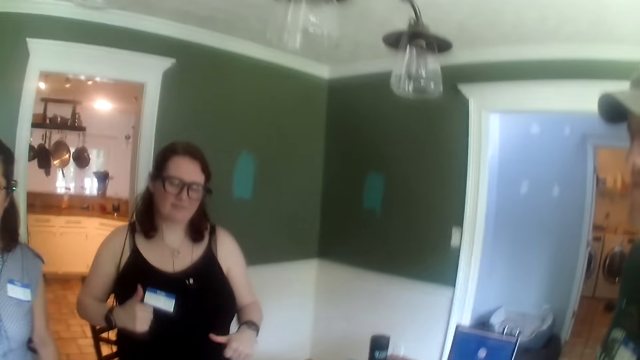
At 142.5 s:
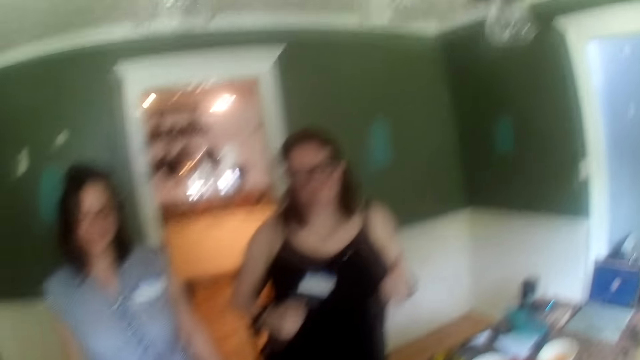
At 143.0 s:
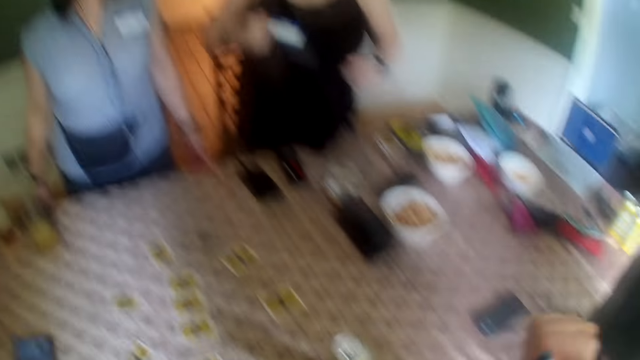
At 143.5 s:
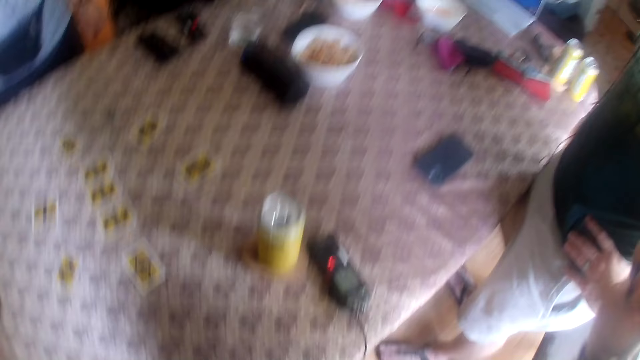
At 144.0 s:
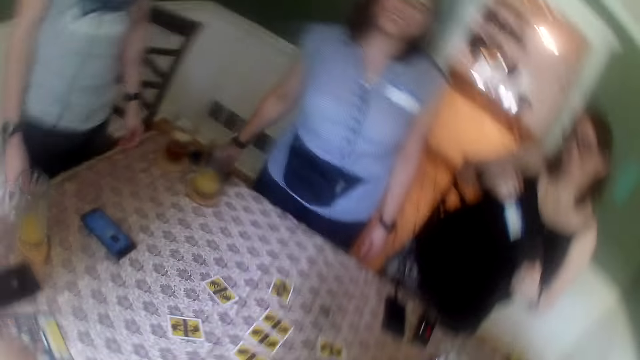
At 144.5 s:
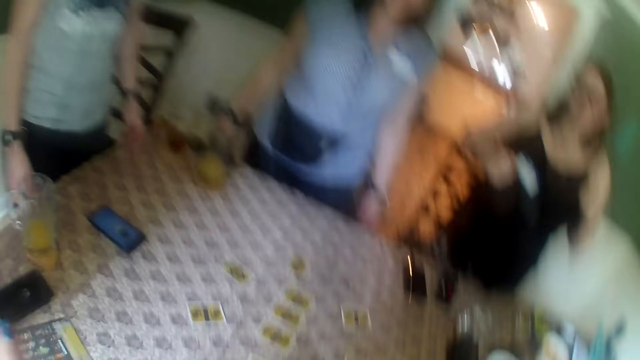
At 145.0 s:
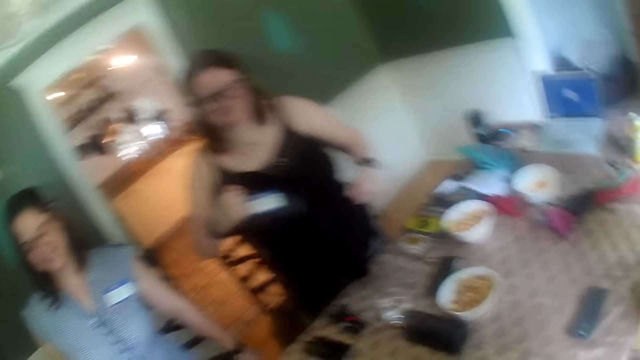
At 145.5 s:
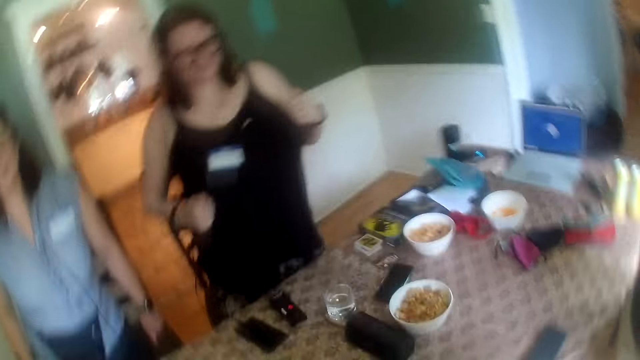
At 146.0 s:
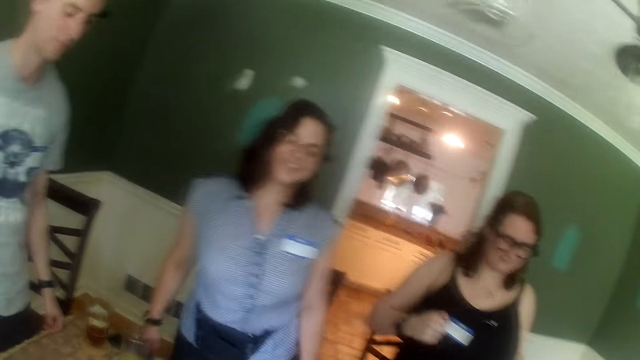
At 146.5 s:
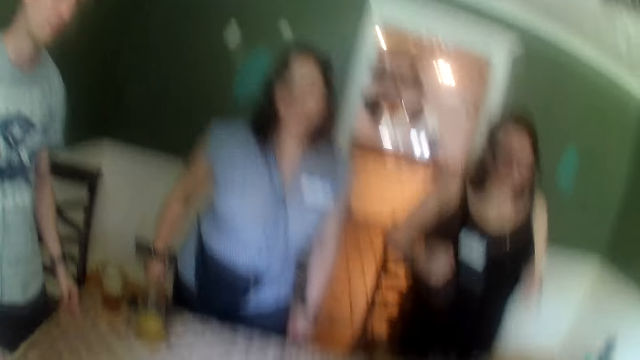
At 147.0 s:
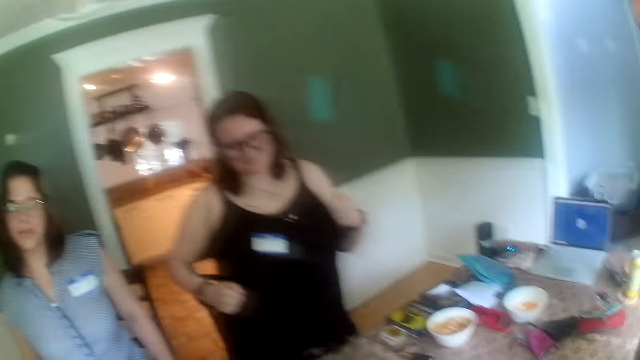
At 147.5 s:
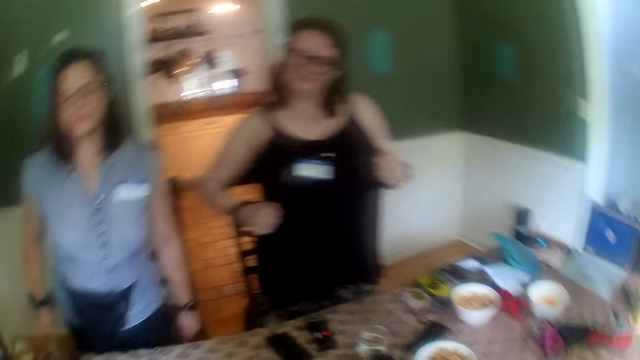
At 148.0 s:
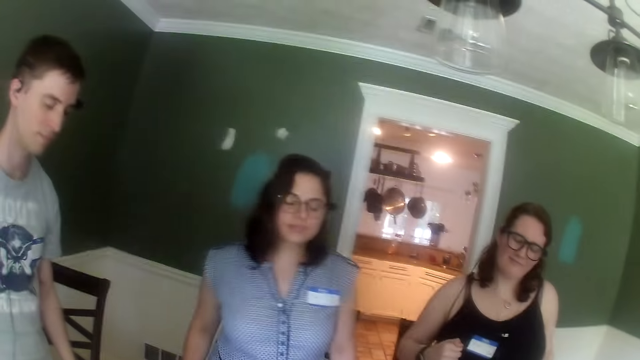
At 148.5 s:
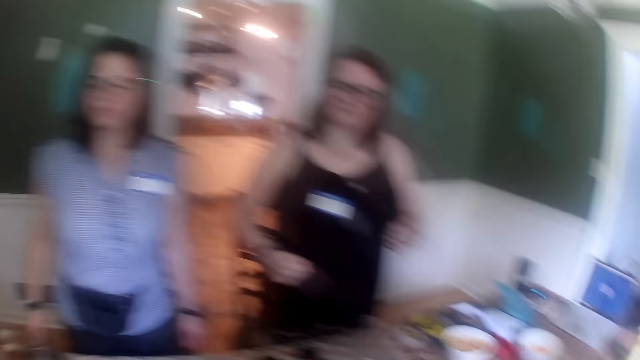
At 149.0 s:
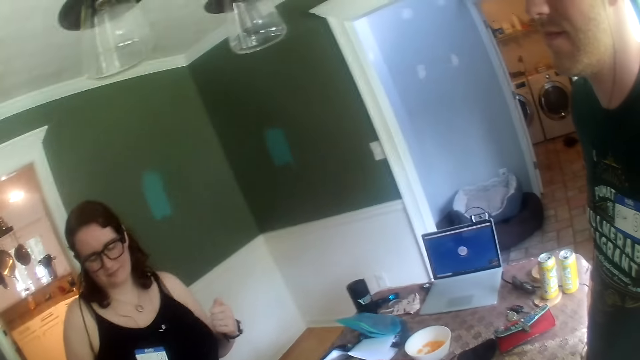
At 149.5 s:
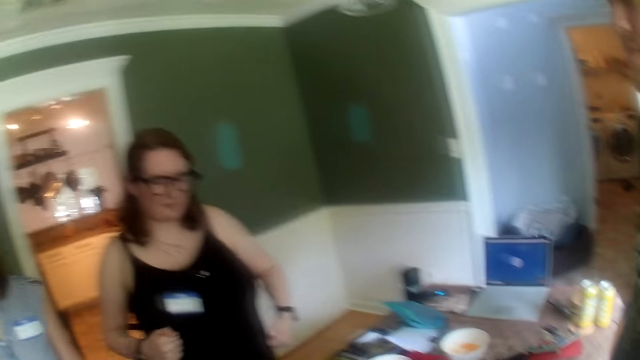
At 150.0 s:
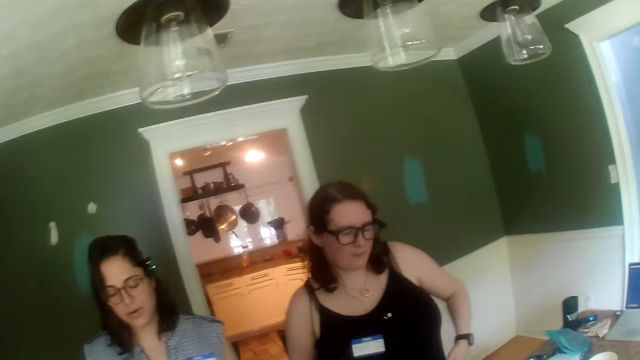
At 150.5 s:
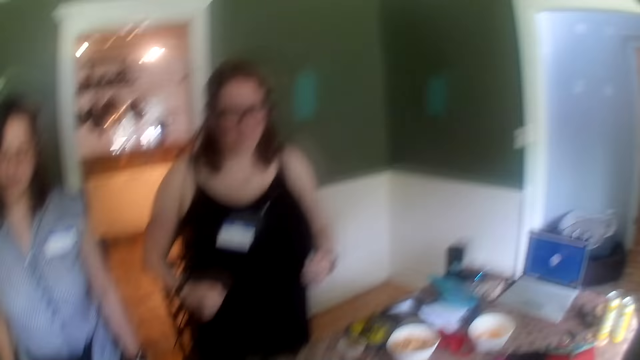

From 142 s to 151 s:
The camera wearer looks at the table. They shake their head.

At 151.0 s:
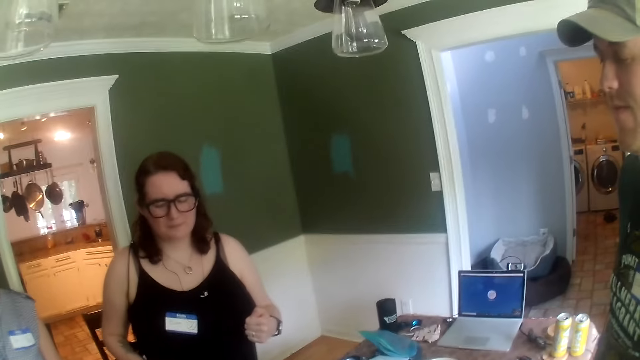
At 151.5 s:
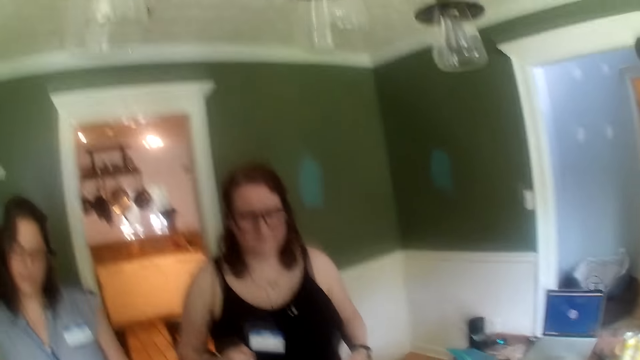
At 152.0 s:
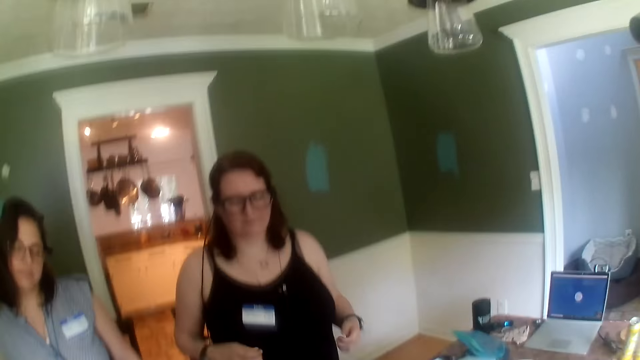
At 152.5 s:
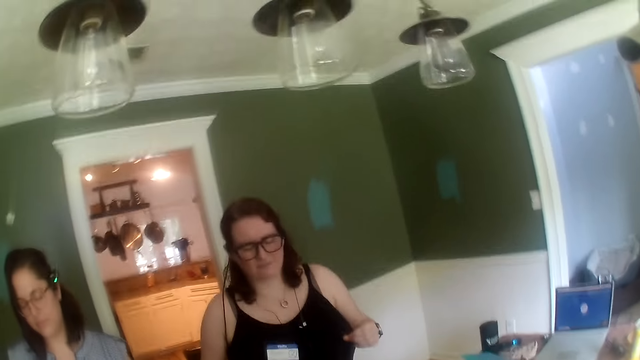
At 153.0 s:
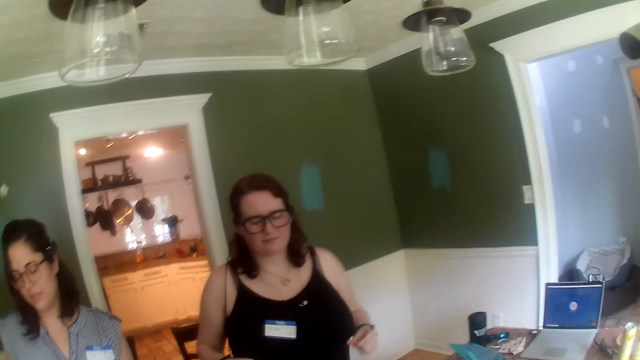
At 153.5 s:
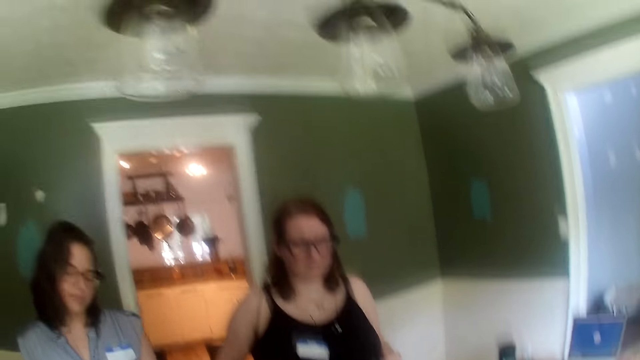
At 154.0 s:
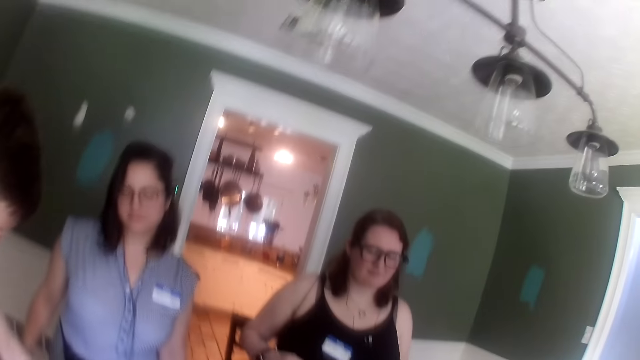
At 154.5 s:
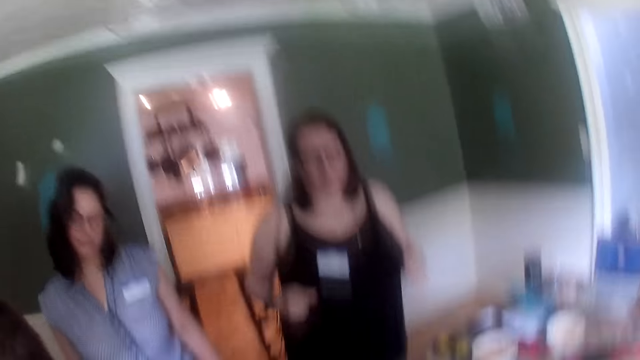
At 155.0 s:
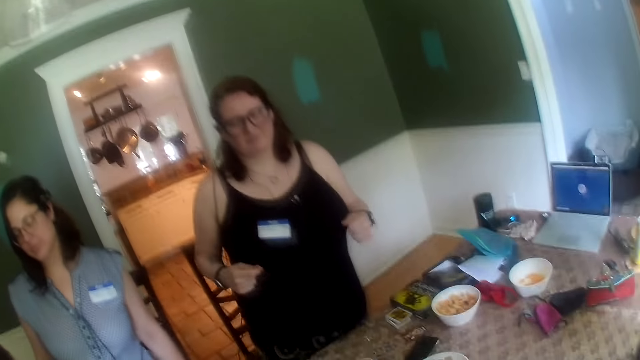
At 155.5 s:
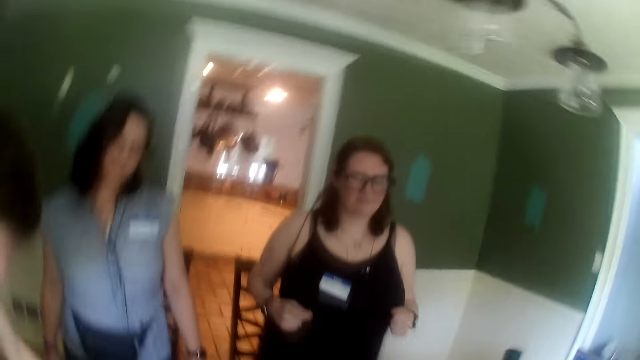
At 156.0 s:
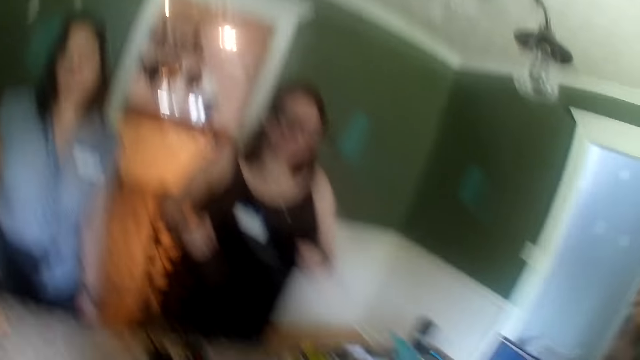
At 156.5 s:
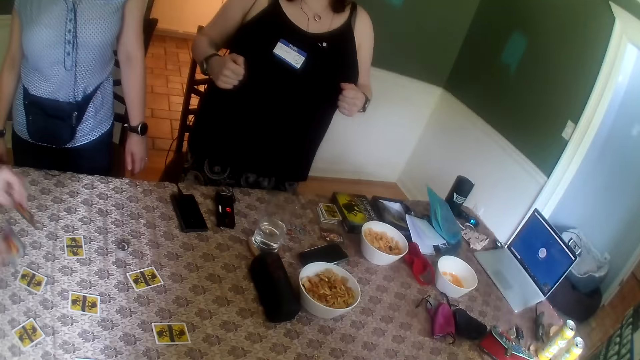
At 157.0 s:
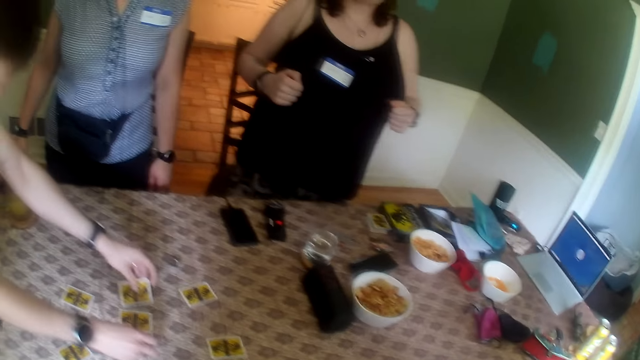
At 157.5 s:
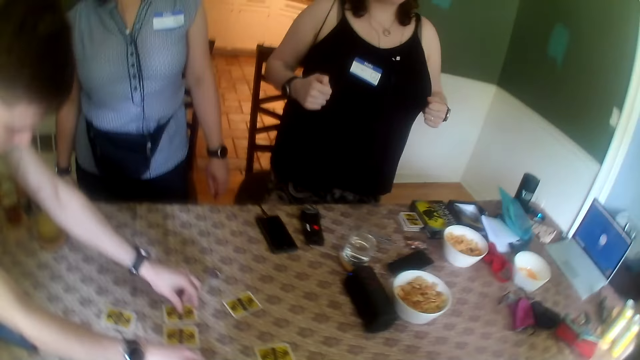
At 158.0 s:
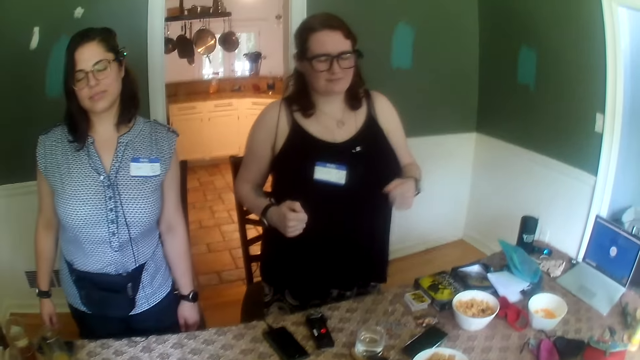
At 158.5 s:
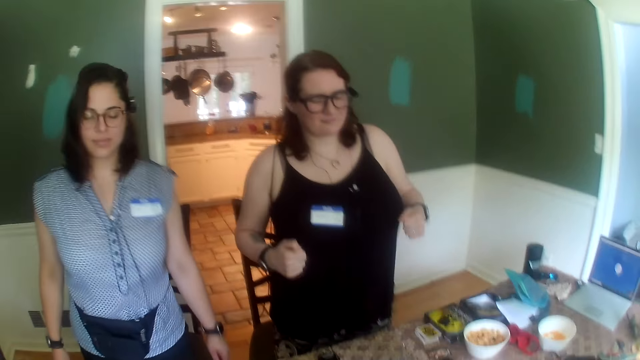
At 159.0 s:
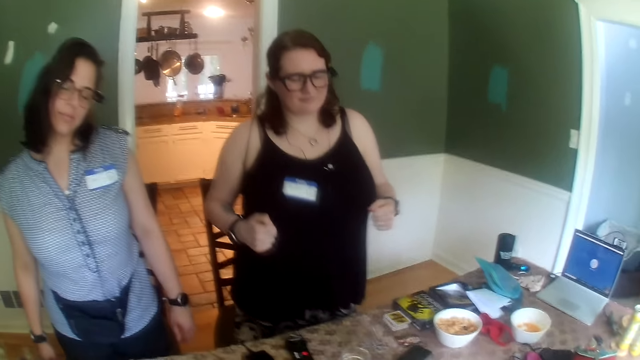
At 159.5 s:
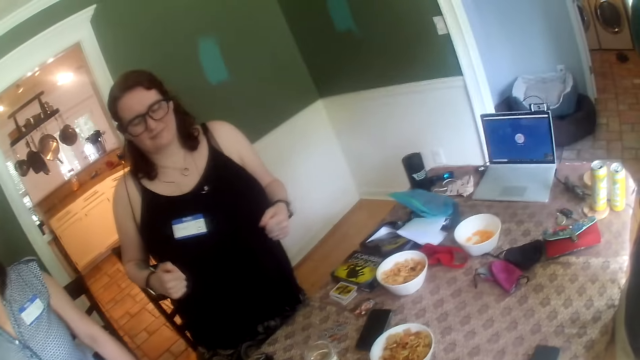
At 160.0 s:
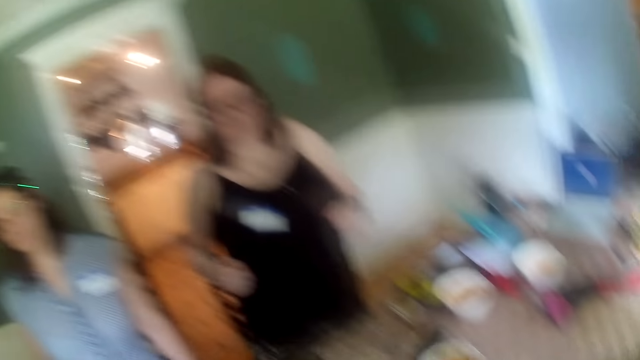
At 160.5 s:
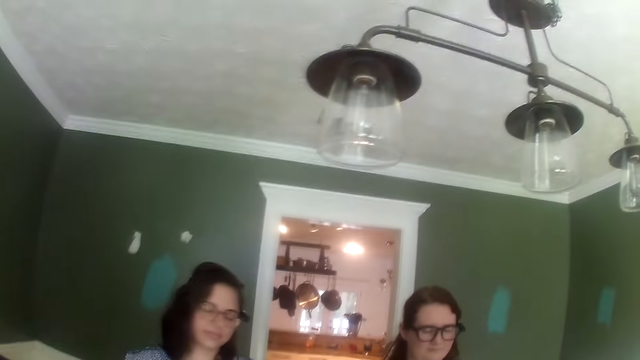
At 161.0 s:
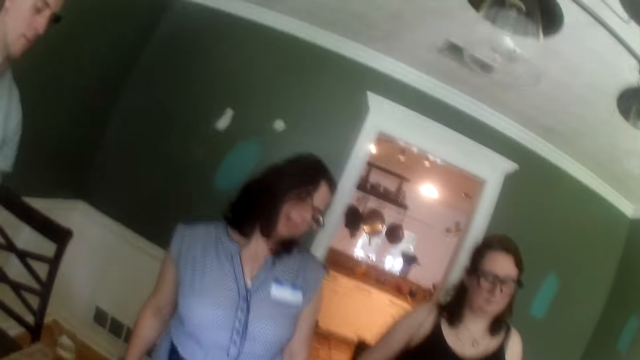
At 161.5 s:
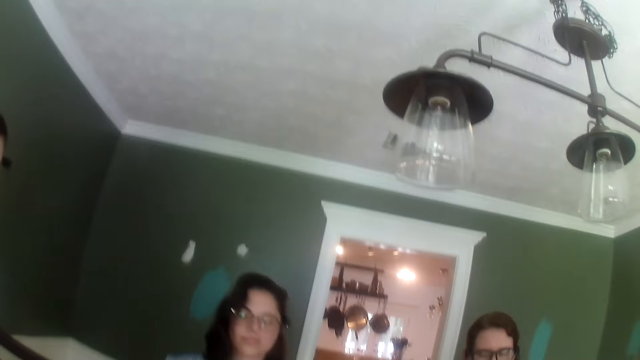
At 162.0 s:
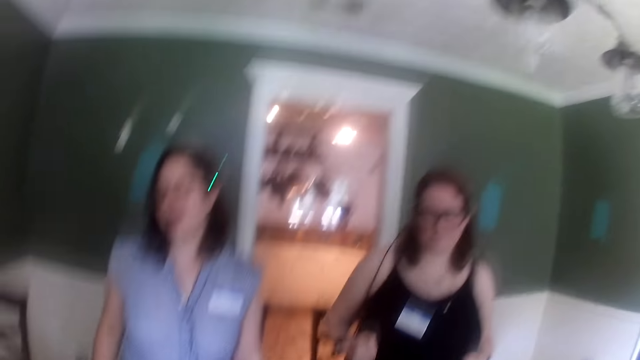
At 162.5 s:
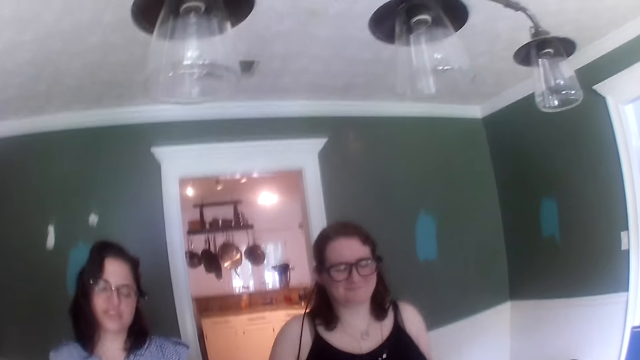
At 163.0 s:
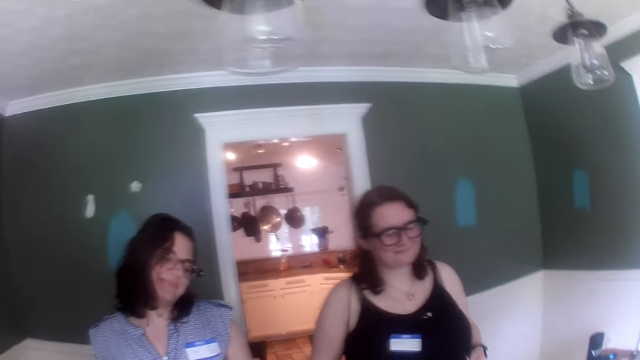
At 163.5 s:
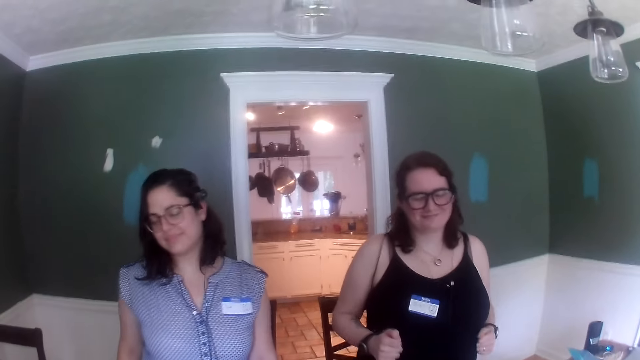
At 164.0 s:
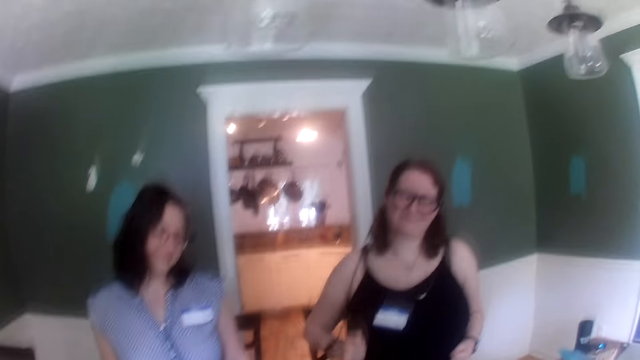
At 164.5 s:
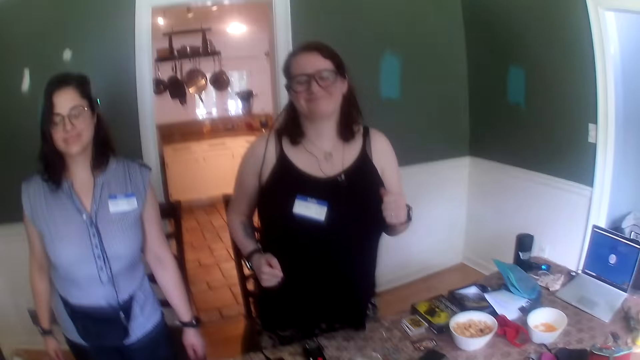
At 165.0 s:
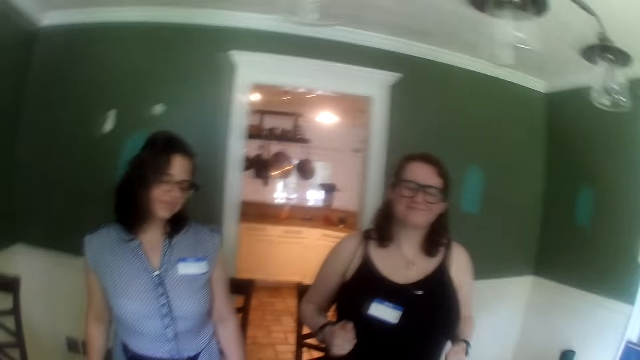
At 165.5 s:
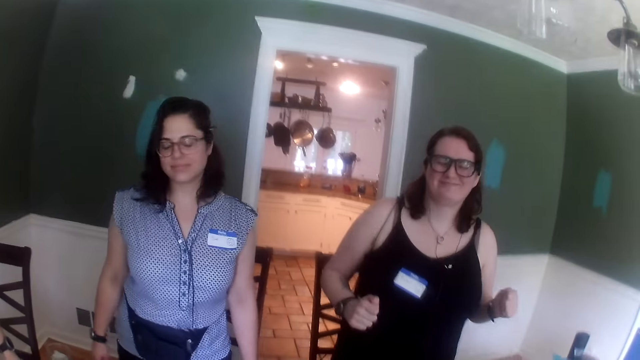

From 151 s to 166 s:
A person dances. Another person dances. A man drops two cards on the table with both hands. A third person moves cards. The first person dances. The second person dances. The camera wearer shakes their head.
